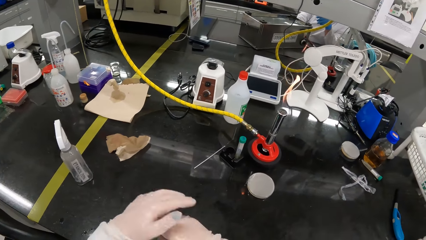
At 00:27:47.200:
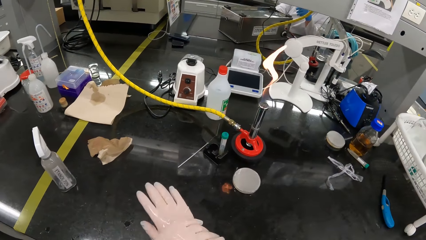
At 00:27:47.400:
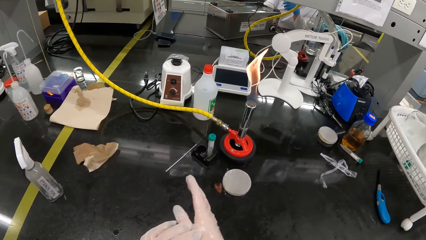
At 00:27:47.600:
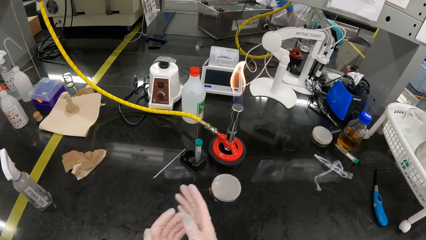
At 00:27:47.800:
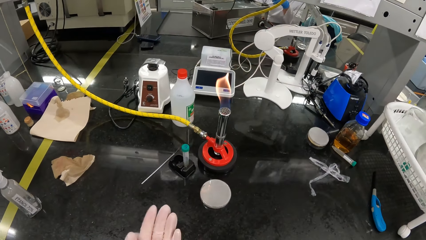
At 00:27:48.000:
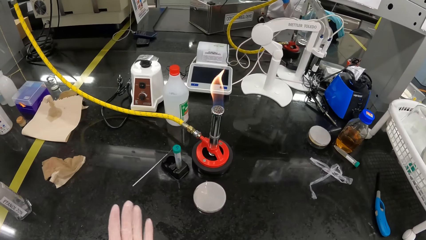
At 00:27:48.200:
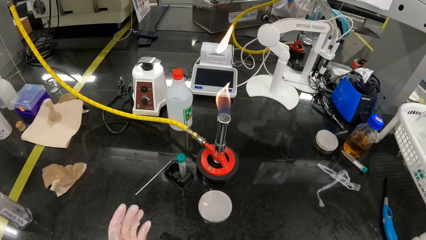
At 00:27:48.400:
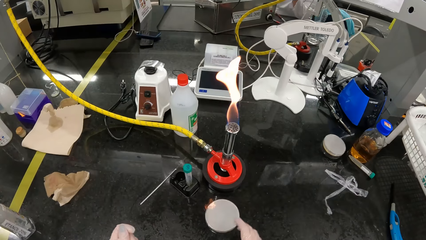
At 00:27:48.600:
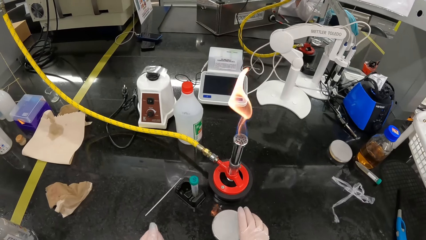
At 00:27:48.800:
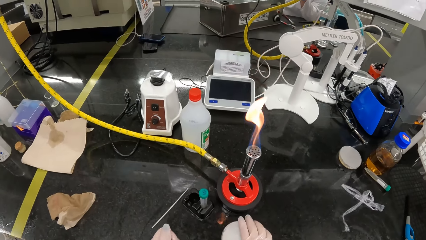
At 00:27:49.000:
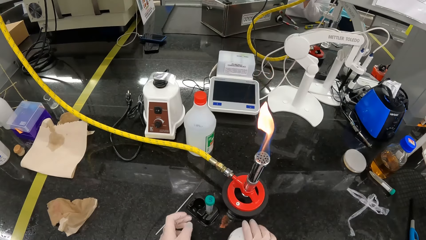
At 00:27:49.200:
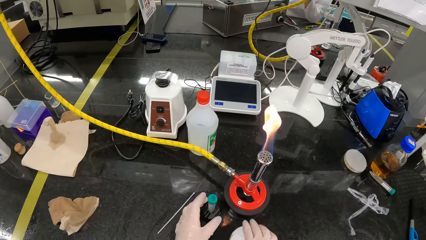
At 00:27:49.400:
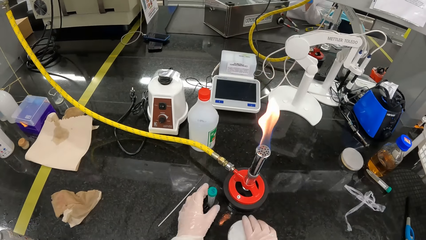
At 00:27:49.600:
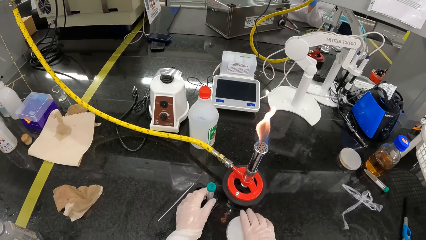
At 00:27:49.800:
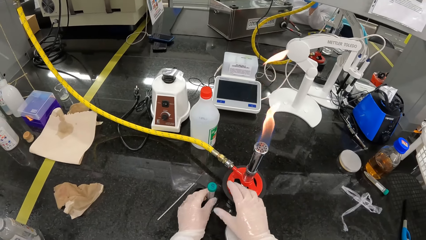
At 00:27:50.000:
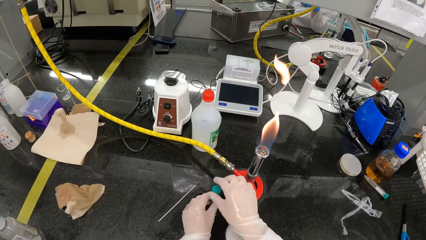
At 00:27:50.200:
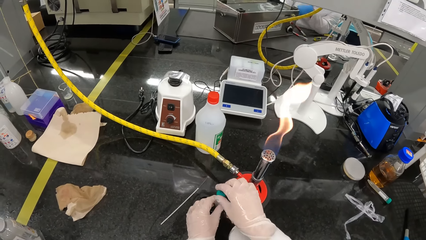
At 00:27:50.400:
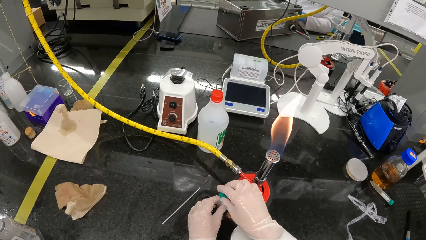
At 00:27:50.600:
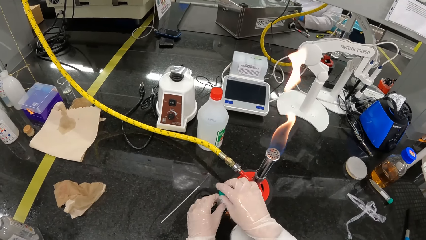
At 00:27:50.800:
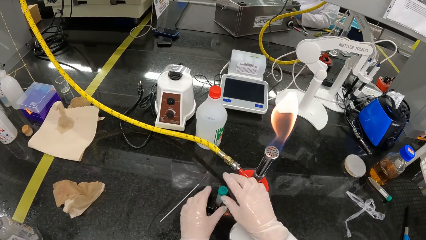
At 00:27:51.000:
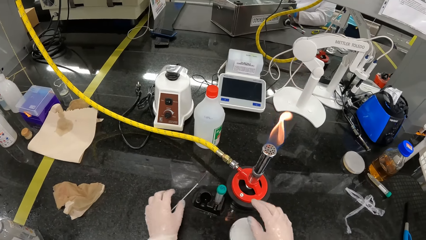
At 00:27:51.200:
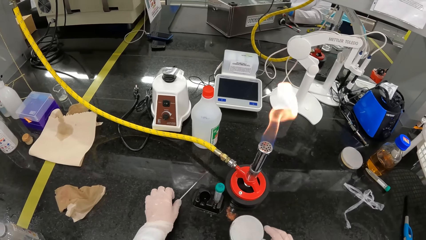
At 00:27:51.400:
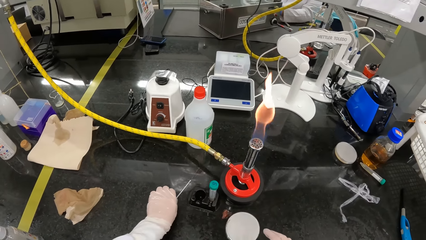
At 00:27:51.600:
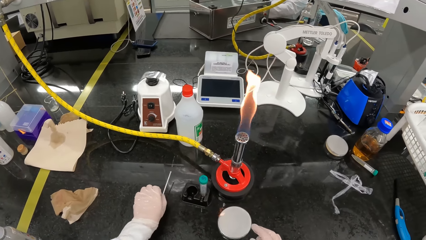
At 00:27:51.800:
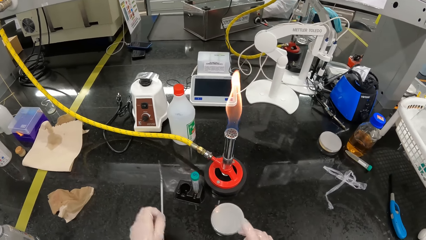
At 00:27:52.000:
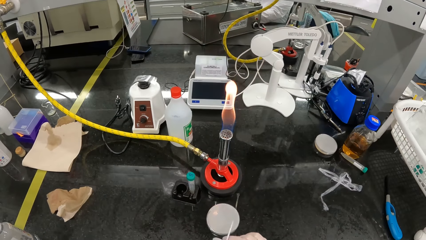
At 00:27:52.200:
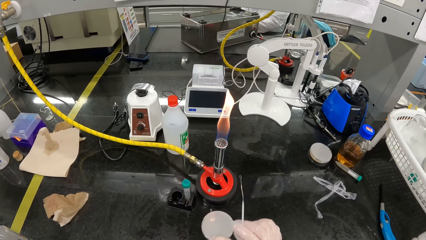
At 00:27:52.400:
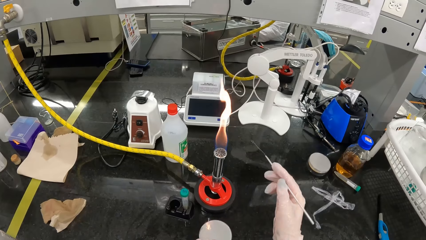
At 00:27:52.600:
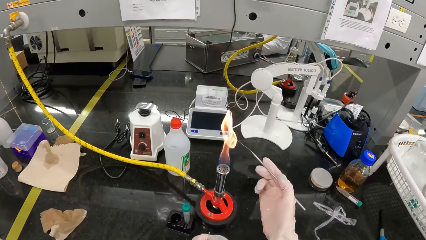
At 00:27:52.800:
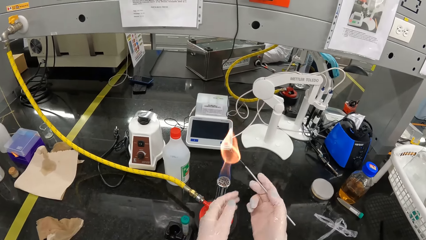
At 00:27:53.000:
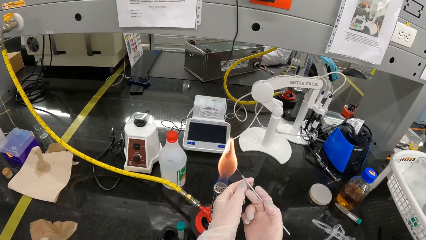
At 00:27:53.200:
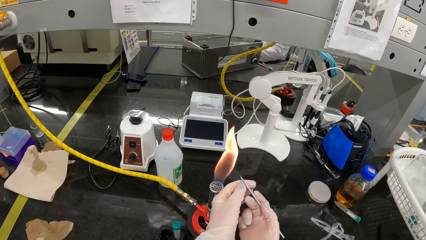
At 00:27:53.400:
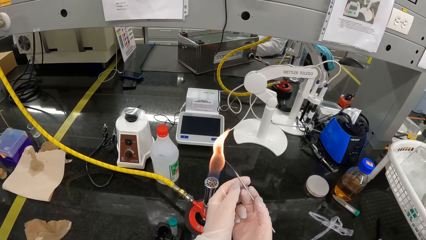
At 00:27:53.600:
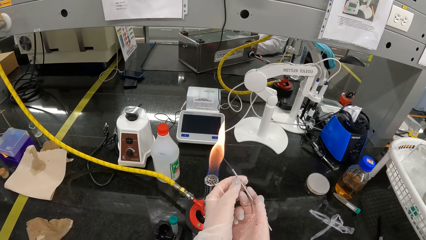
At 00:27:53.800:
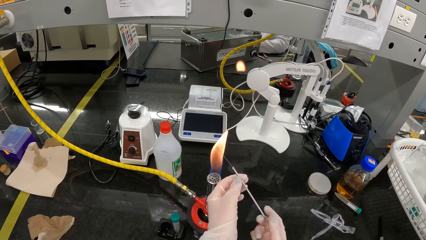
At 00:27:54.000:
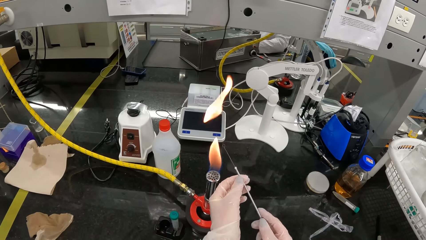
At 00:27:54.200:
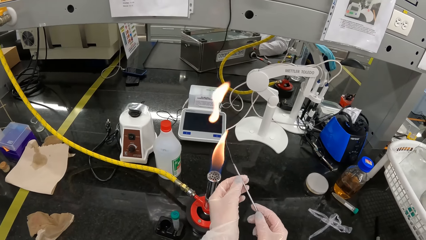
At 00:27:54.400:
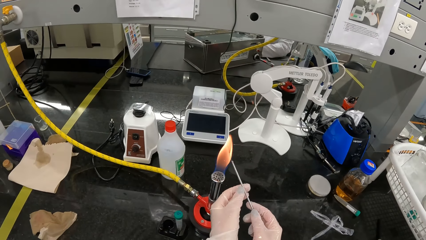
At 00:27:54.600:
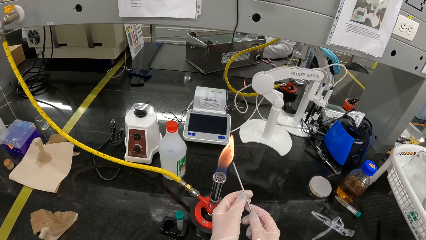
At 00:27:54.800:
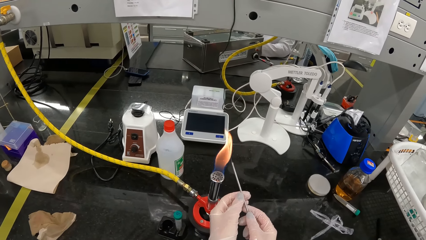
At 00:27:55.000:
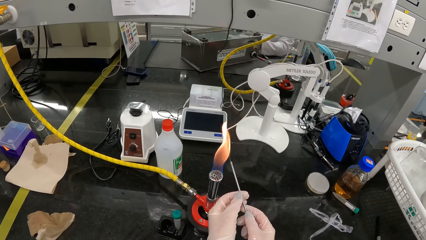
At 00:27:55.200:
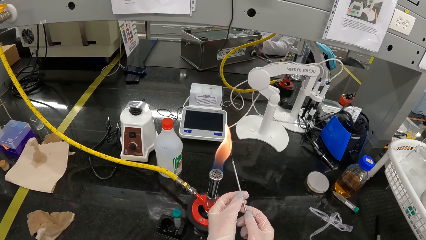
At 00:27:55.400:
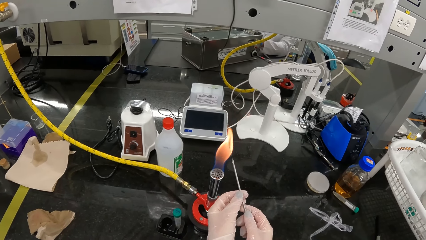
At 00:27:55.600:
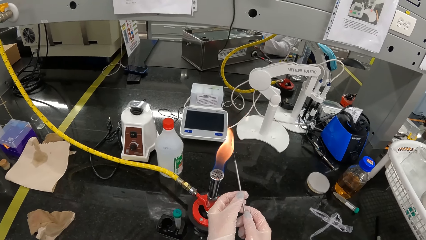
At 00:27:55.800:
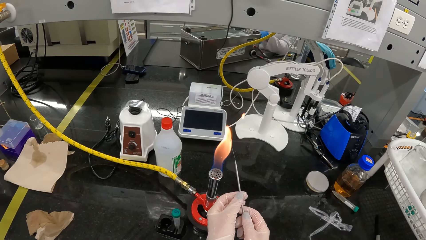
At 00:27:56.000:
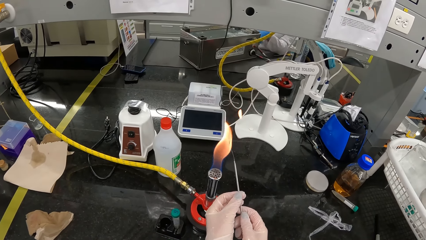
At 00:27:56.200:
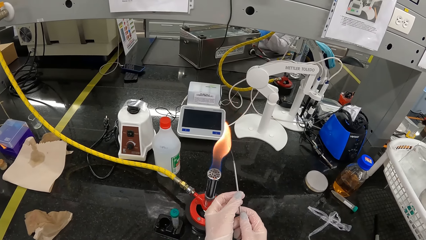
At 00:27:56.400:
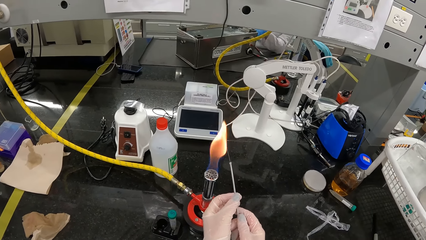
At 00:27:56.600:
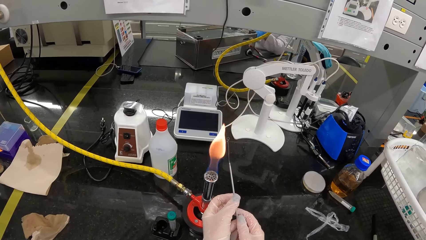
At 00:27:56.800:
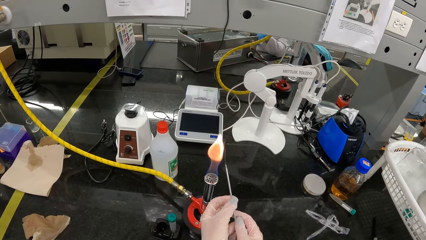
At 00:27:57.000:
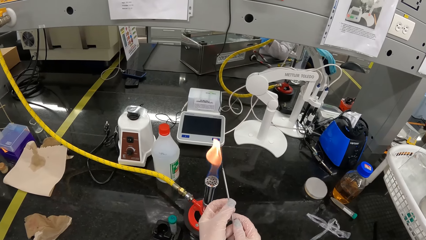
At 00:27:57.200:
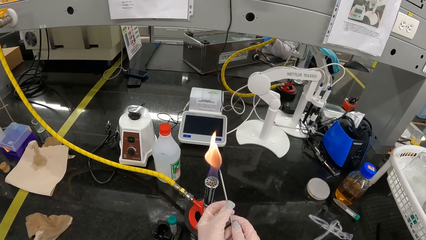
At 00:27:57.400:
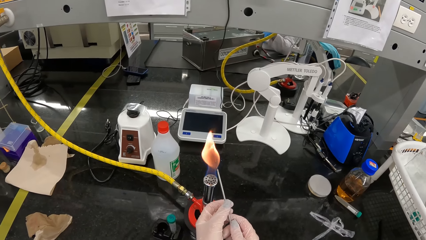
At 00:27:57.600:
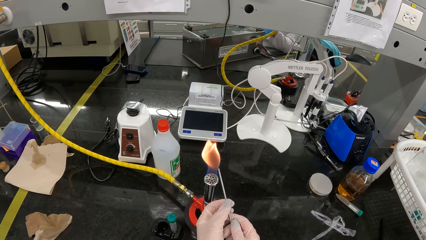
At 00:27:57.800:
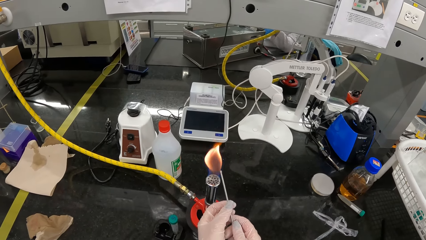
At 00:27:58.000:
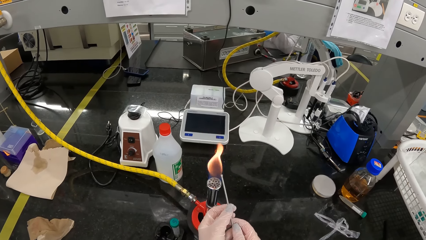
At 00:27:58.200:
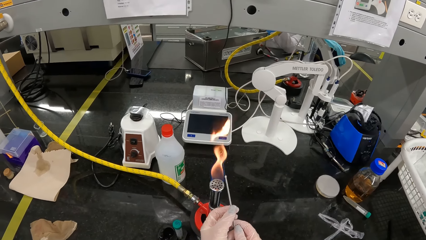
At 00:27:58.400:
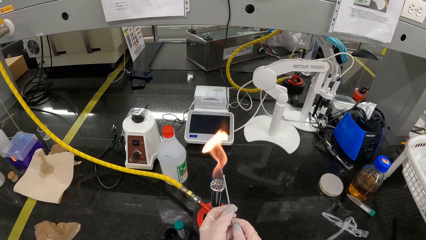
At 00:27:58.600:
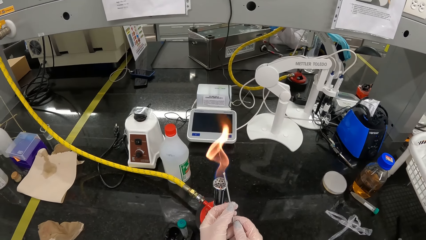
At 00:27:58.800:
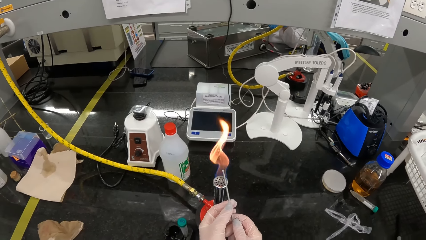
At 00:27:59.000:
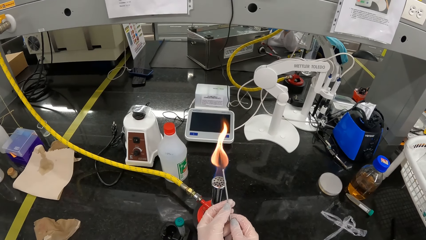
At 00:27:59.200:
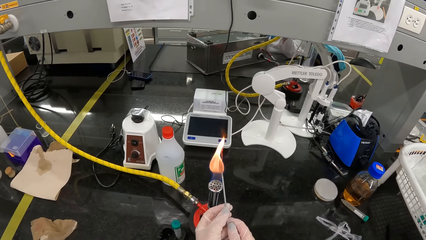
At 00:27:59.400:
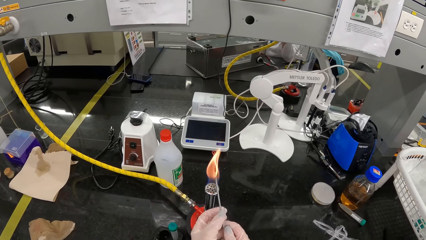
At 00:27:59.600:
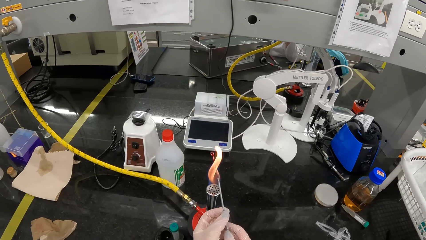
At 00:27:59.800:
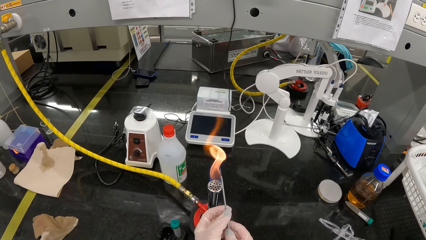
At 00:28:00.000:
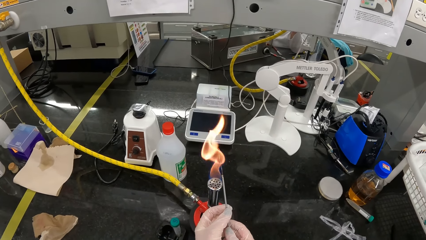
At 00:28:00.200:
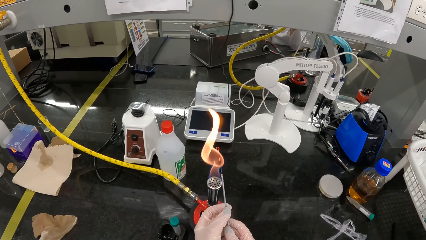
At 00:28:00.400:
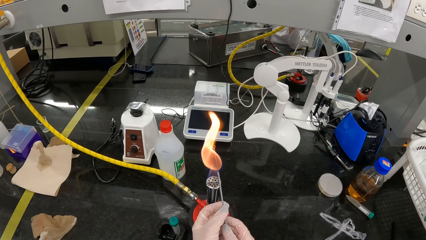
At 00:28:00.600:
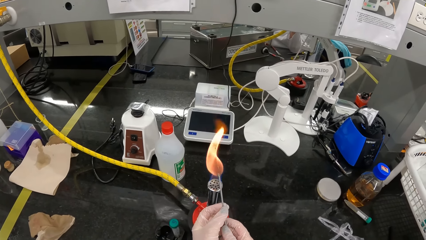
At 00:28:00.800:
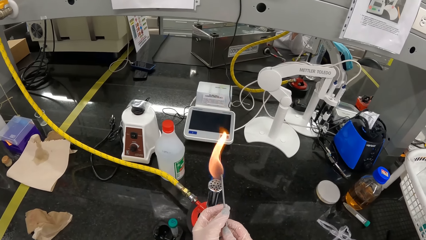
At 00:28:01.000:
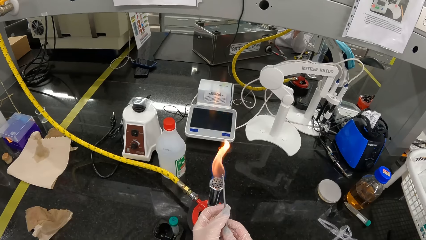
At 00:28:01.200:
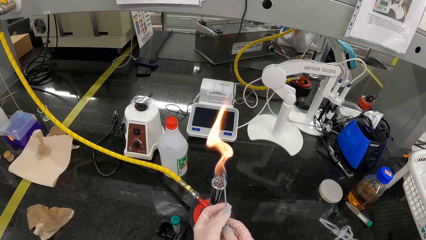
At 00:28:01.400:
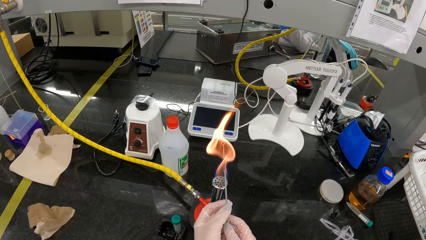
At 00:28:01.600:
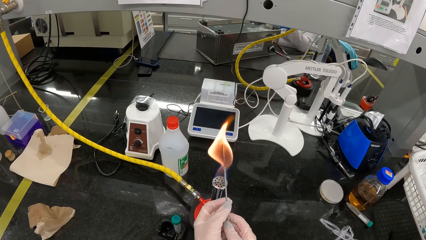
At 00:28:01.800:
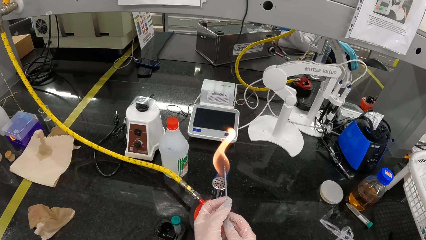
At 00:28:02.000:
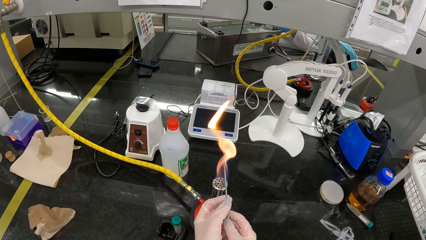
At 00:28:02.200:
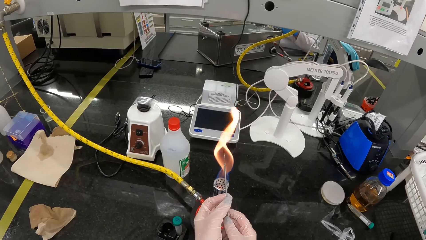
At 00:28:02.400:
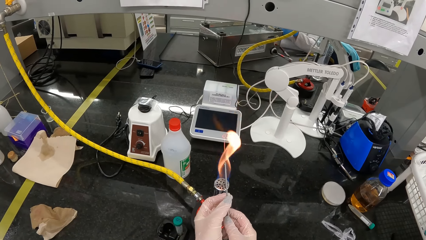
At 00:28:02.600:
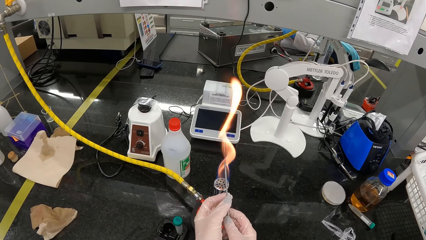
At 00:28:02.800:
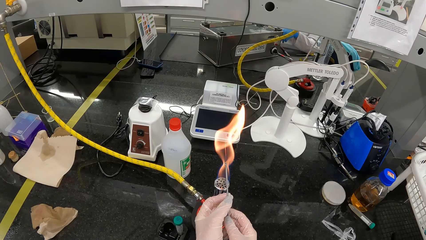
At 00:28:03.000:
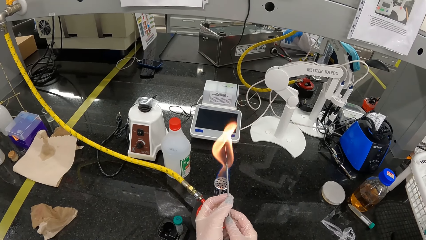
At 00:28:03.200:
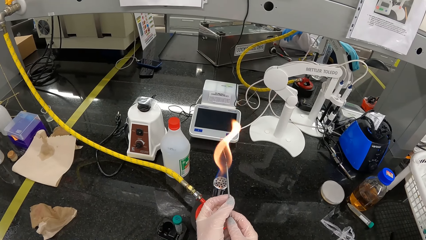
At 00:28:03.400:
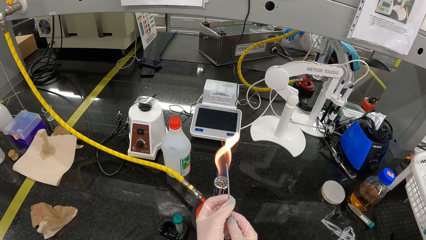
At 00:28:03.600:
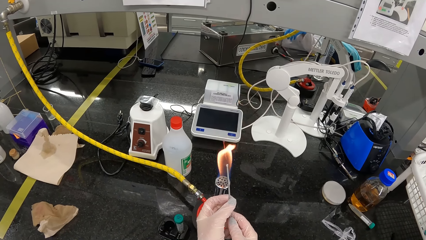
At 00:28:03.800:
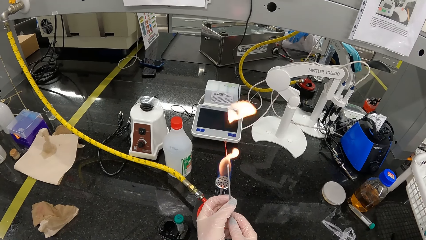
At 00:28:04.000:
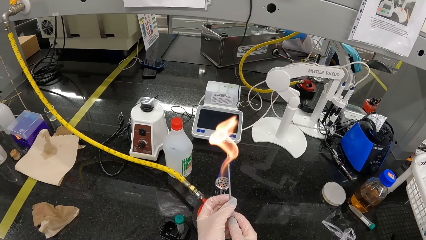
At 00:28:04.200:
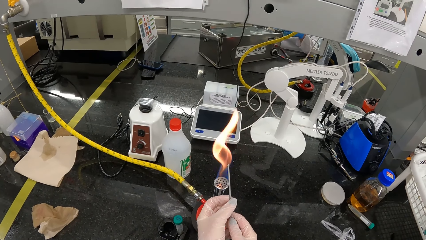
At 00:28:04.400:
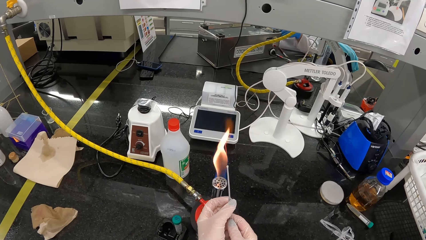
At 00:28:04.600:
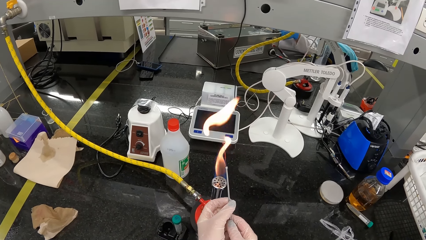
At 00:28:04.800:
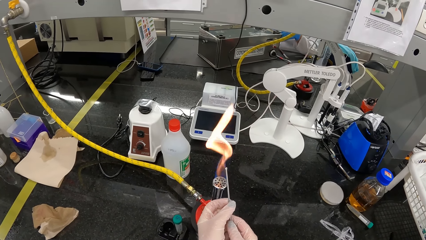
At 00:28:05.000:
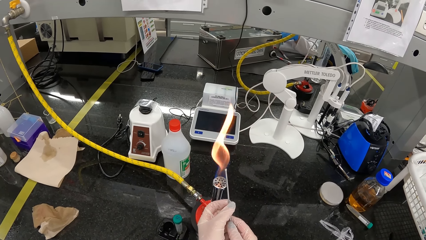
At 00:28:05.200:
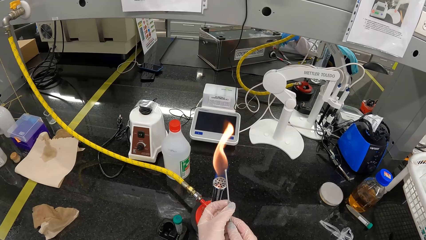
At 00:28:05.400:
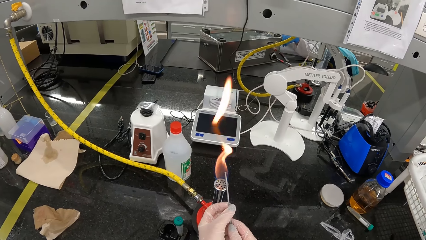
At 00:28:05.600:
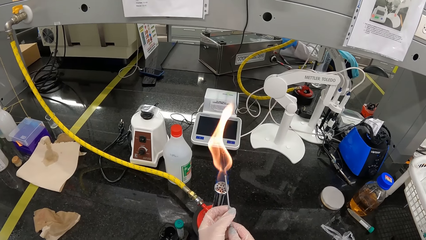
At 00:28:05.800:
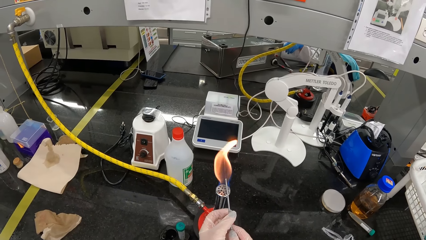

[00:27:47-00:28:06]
The camera wearer touches the petri dish on the table with her right hand. She removes the bottle. She holds the specimen bottle on the table with her left hand. She unscrews the lid of the specimen bottle in her left hand with her right hand. She touches the bottle top. She picks up a wire loop on the table with her left hand. She passes the wire loop from her left hand to her right hand. She heats the wire loop in her right hand in a Bunsen burner flame on the table. She suspends the wire loop in her right hand over the Bunsen burner flame with both hands.
